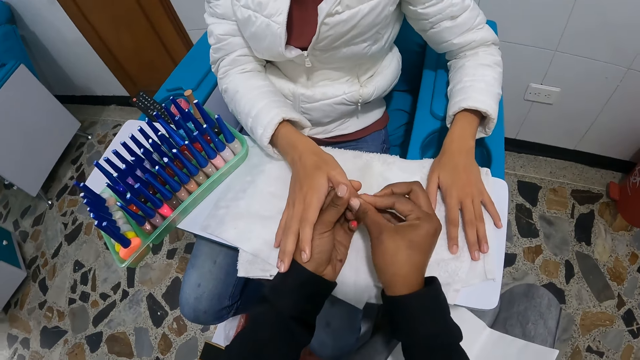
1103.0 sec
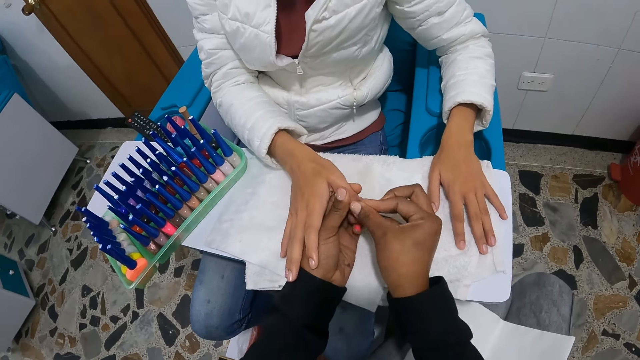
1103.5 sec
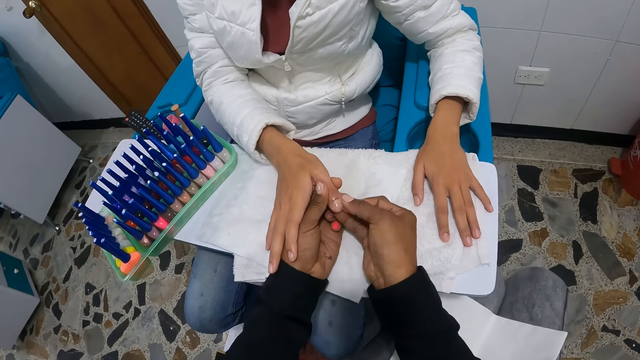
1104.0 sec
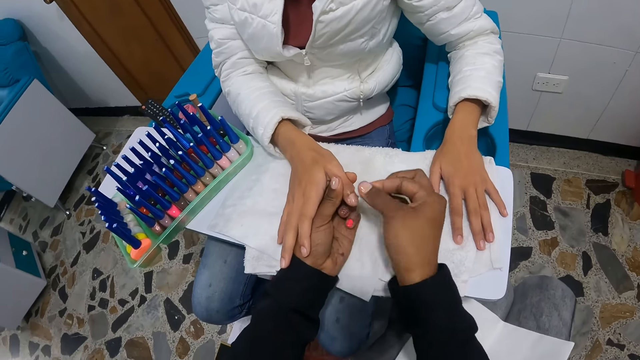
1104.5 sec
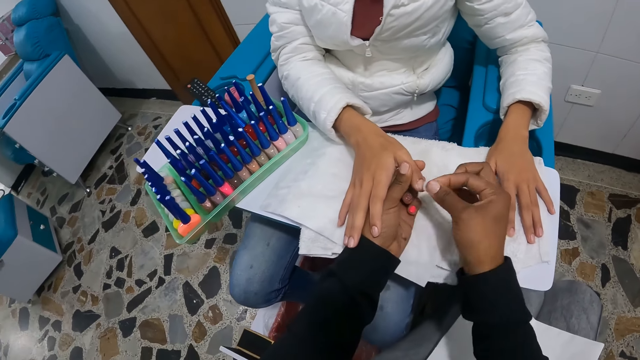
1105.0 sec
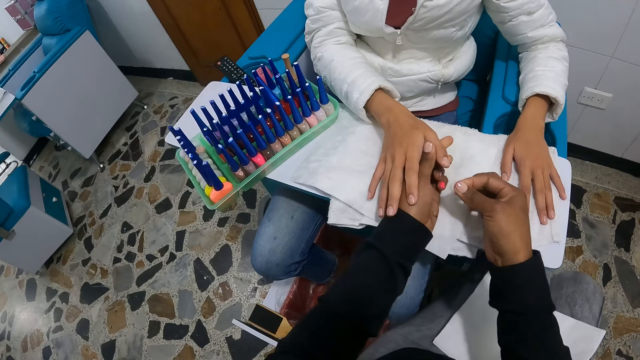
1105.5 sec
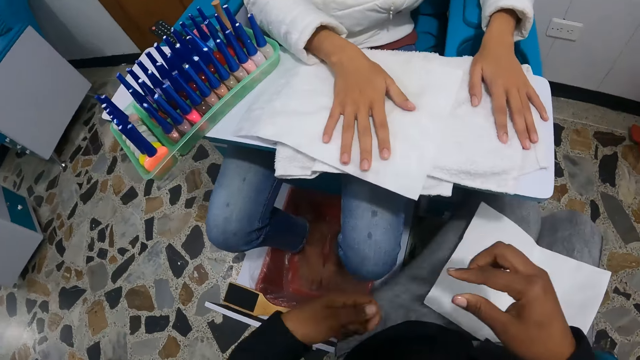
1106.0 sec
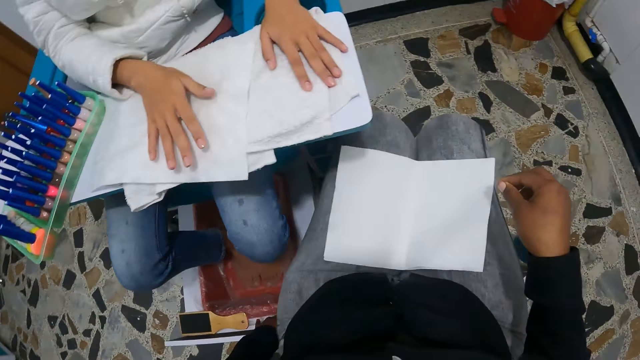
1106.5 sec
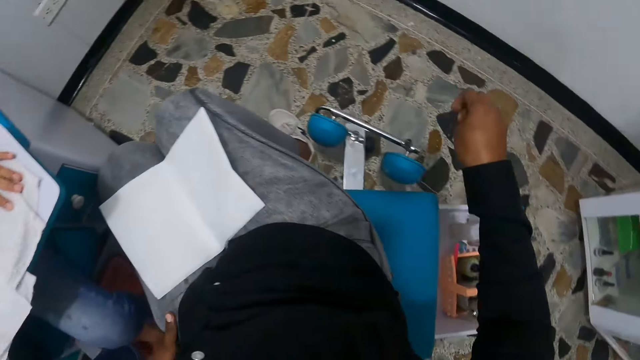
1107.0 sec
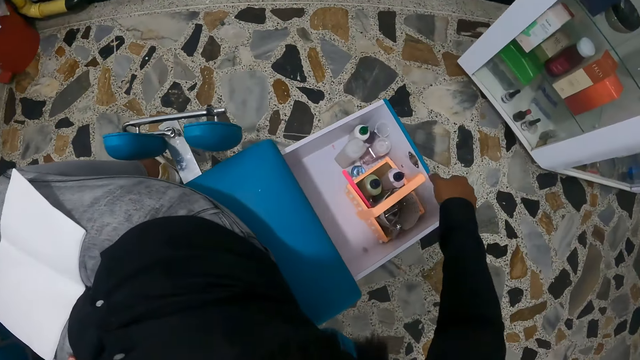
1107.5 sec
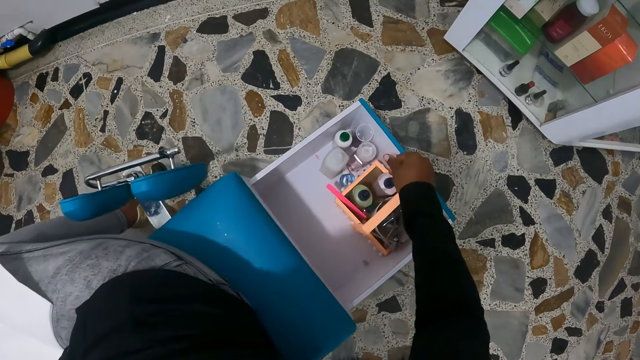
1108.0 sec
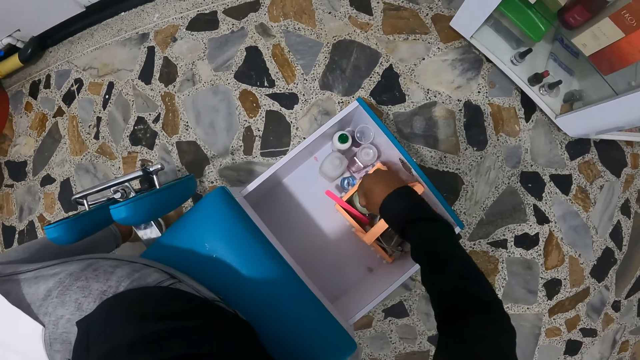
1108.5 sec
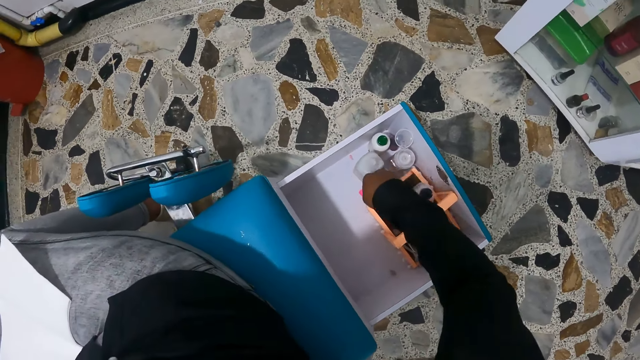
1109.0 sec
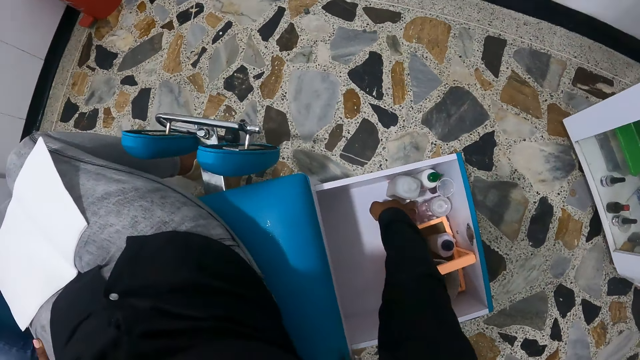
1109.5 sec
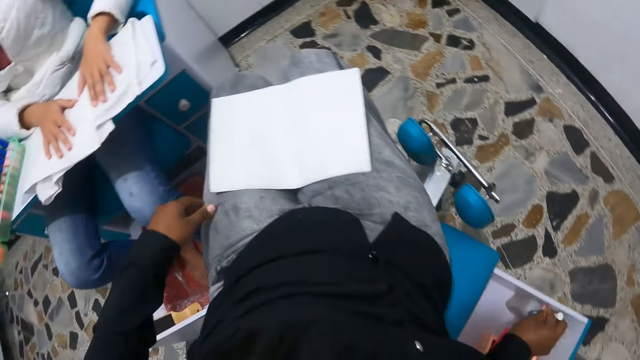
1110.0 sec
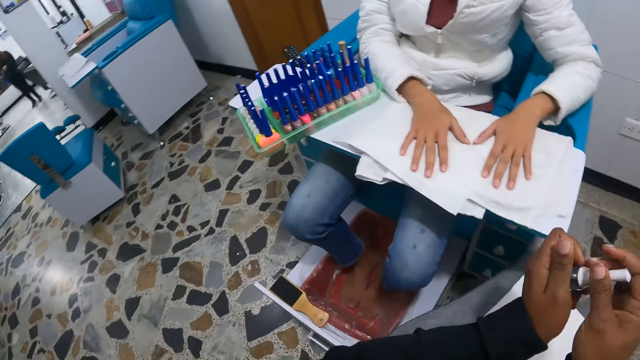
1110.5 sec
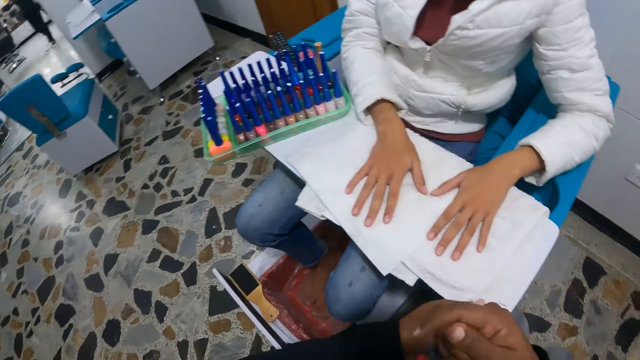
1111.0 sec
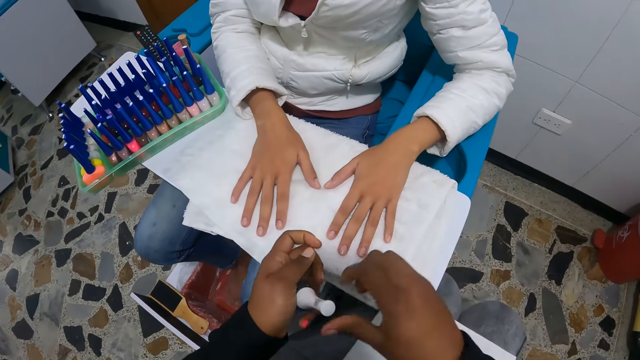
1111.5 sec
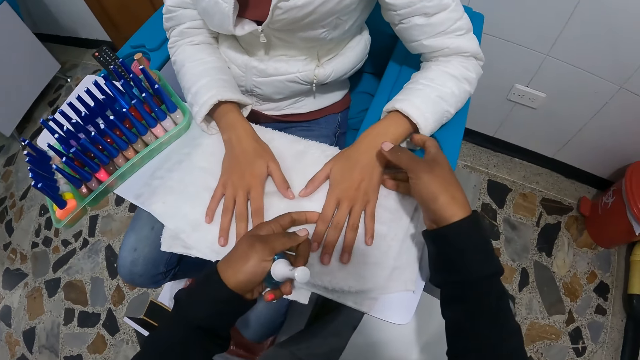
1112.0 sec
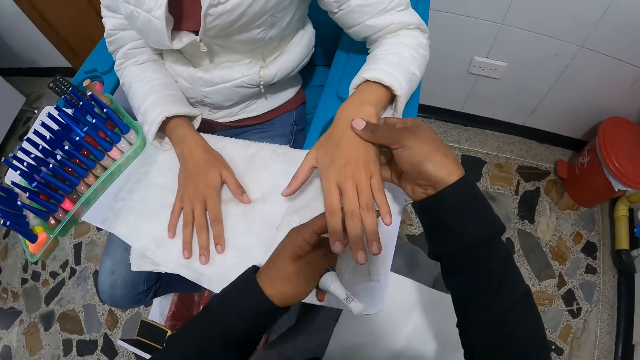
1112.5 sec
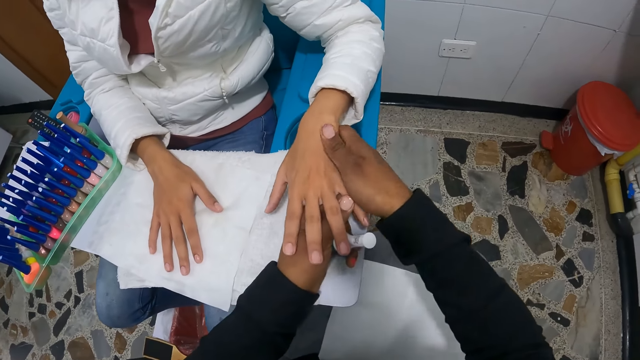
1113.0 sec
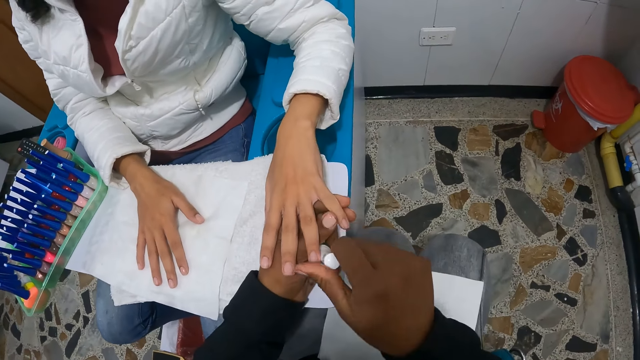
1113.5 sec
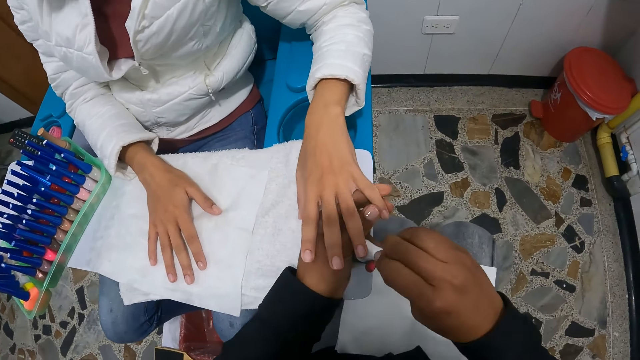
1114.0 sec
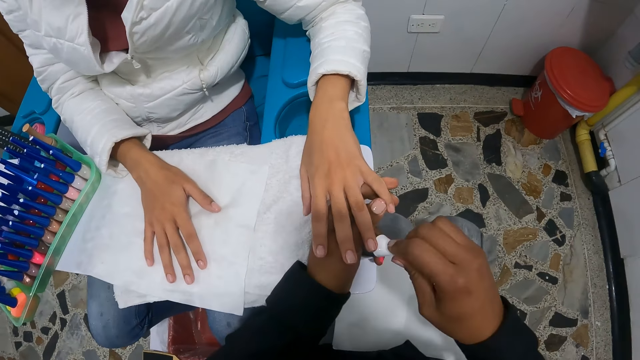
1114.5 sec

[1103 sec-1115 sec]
The camera wearer passes the cotton wool from her right to left hand. She disposes of the cotton wool in a bin with her left hand. She picks up a nail polish from a box with her right hand. She opens the nail polish with both hands. She holds the woman's left hand with both hands. She opens the nail polish with her right hand. She applies nail polish on the woman's nails.

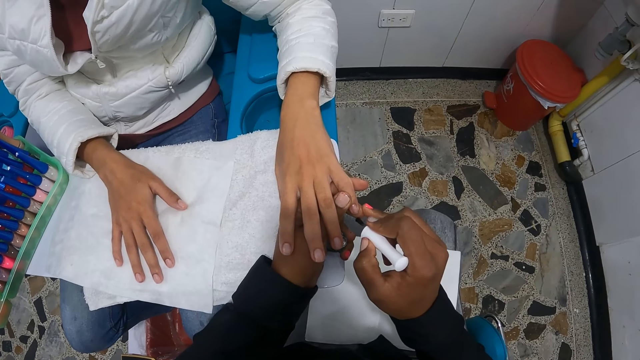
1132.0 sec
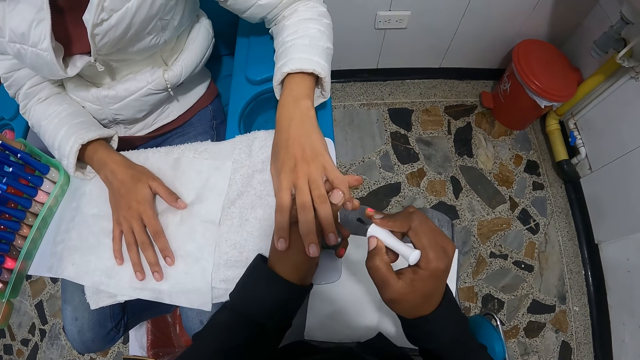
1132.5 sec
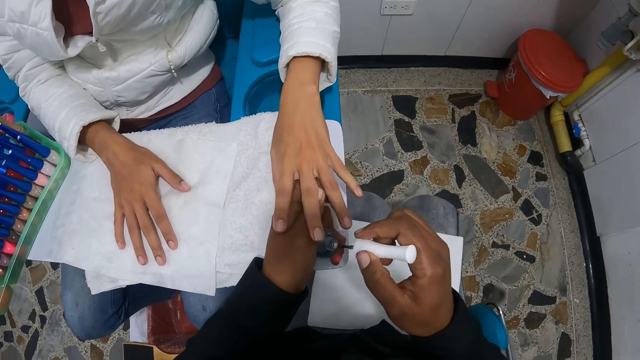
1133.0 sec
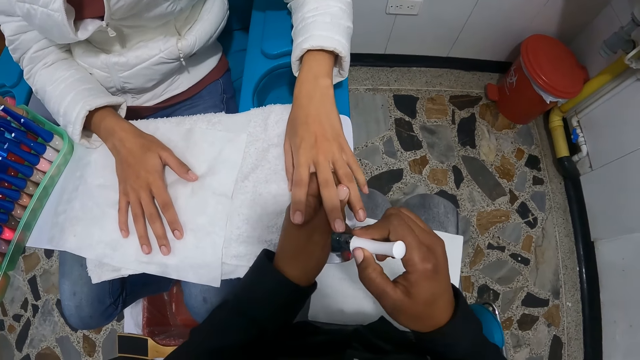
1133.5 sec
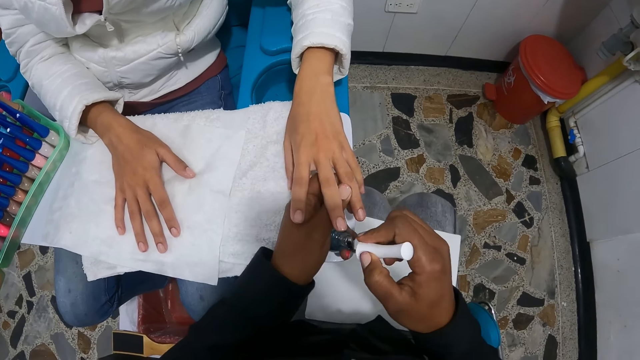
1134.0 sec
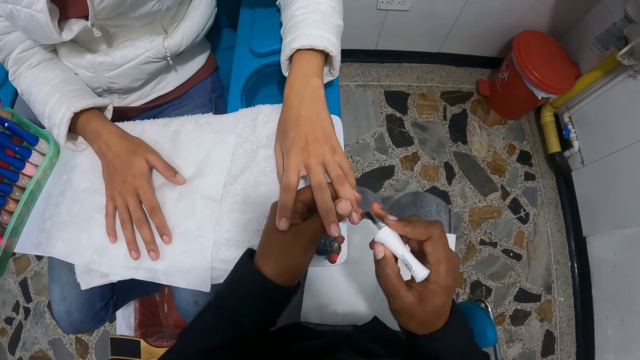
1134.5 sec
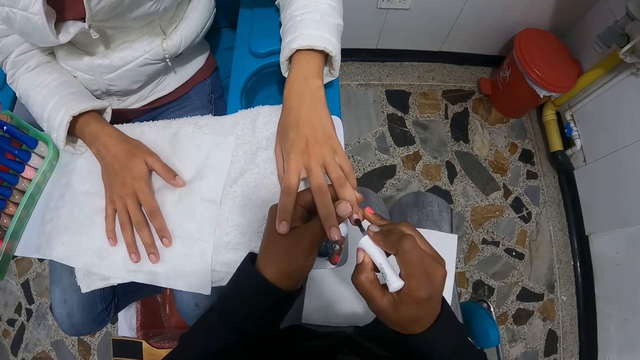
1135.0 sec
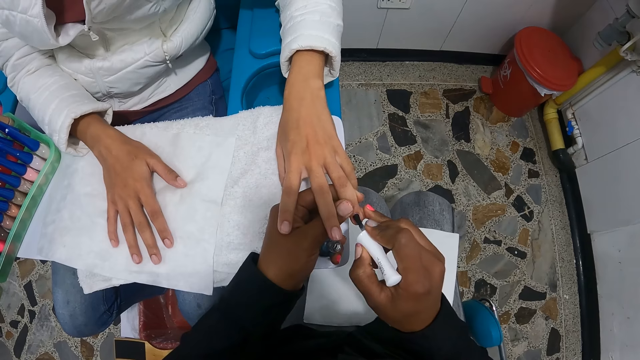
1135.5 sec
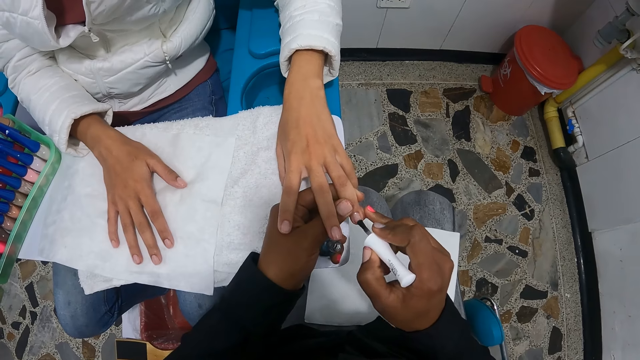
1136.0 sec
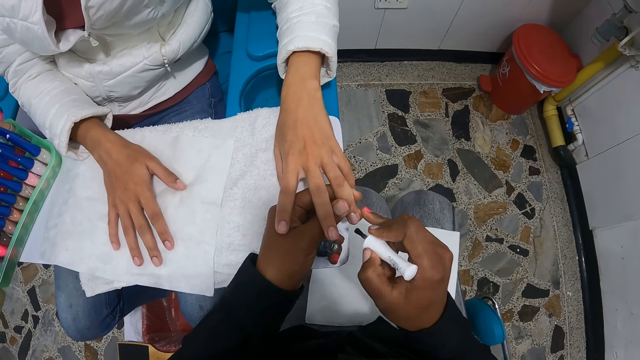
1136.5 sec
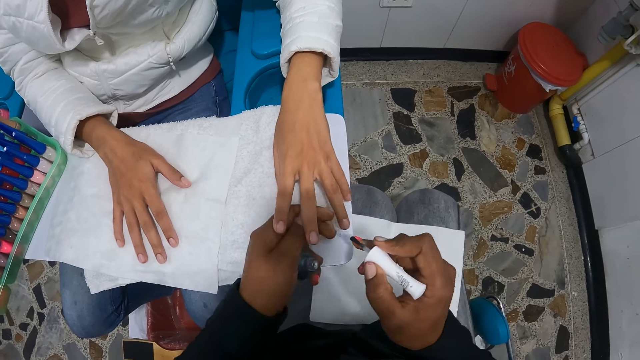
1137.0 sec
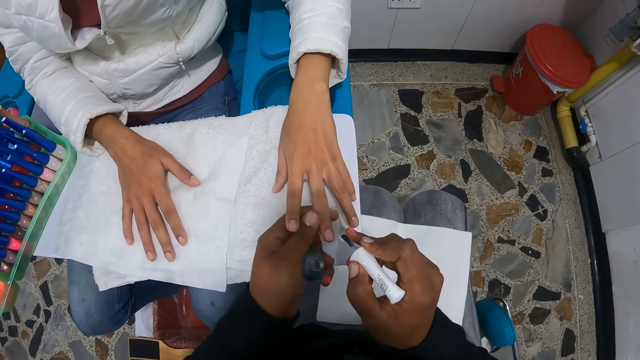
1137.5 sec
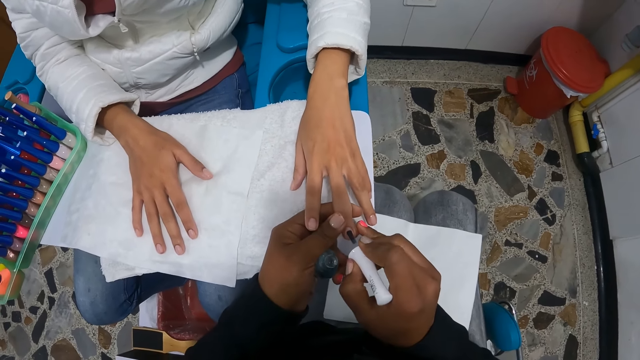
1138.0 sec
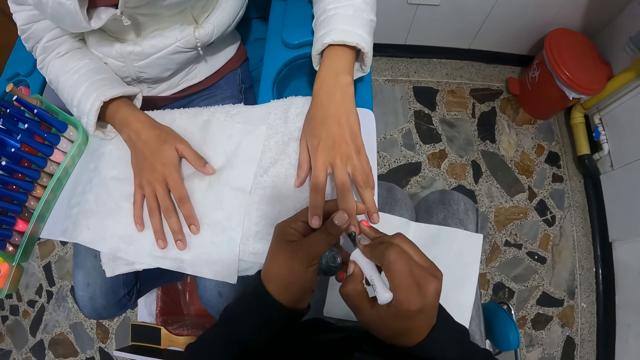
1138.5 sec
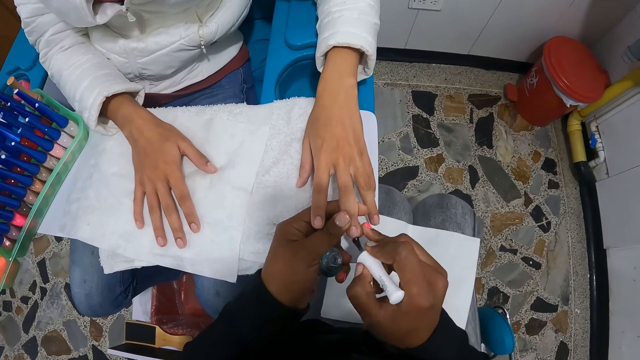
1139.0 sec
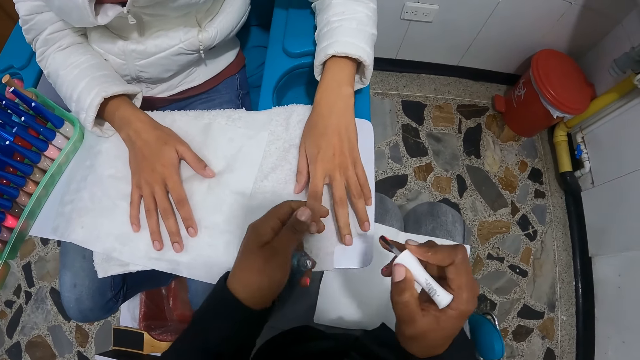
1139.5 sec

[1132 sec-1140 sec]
The camera wearer dips the brush into the nail polish container with her right hand. She paints the woman's nails with the nail polish in her right hand.
